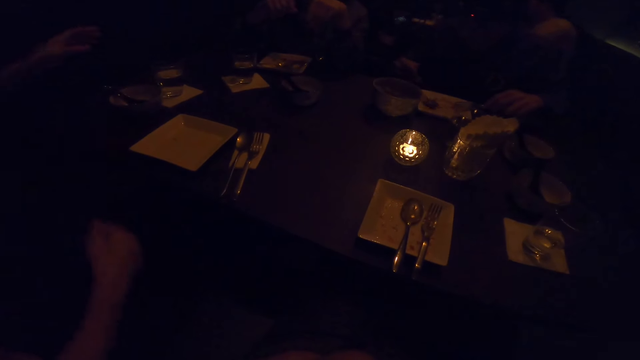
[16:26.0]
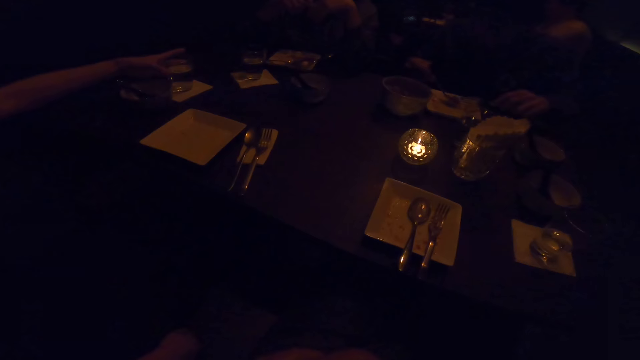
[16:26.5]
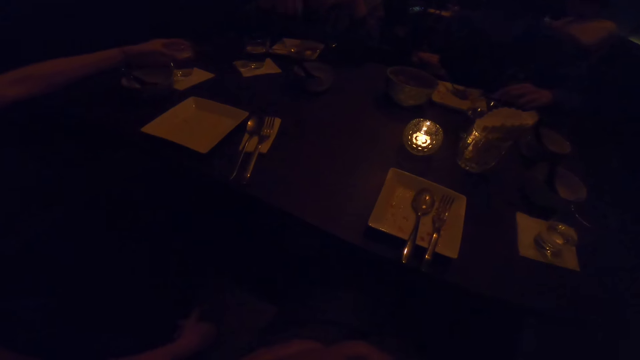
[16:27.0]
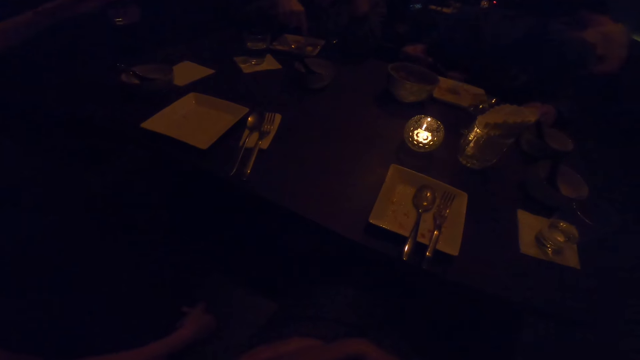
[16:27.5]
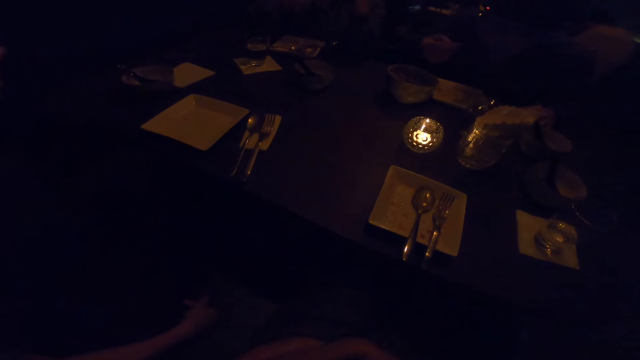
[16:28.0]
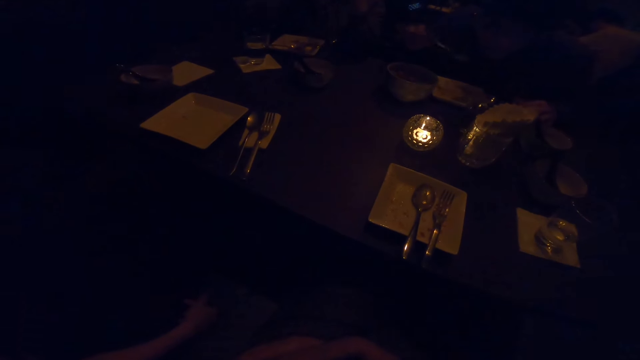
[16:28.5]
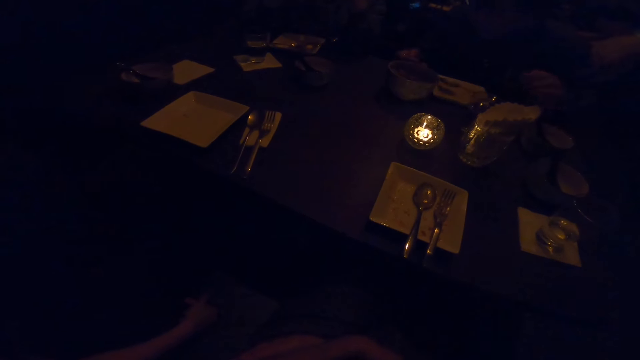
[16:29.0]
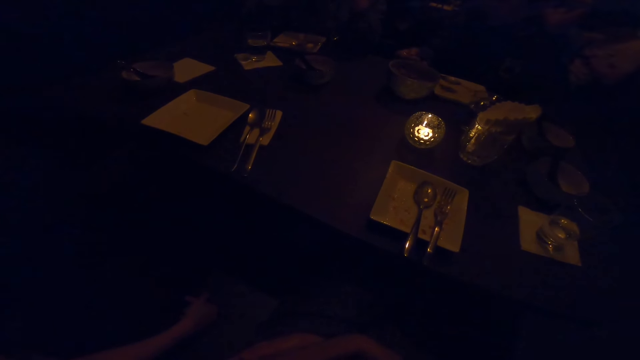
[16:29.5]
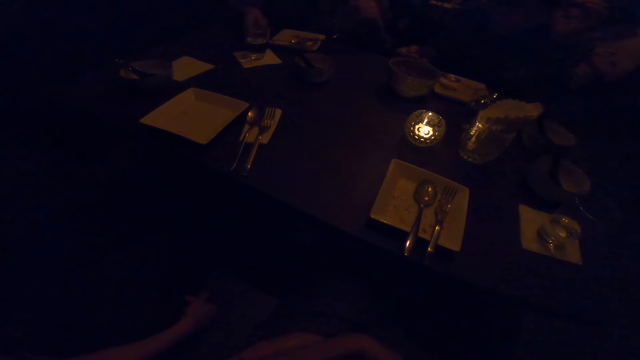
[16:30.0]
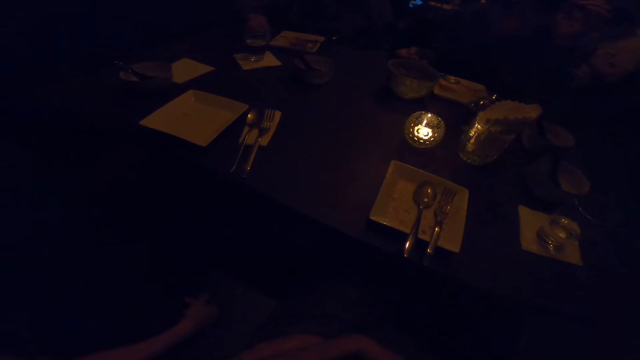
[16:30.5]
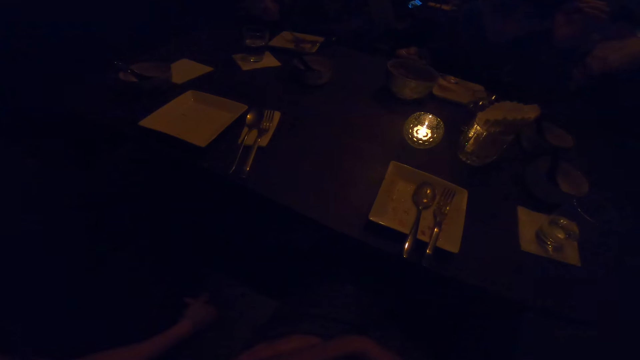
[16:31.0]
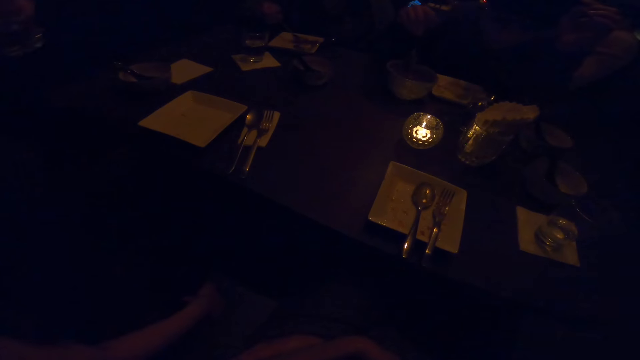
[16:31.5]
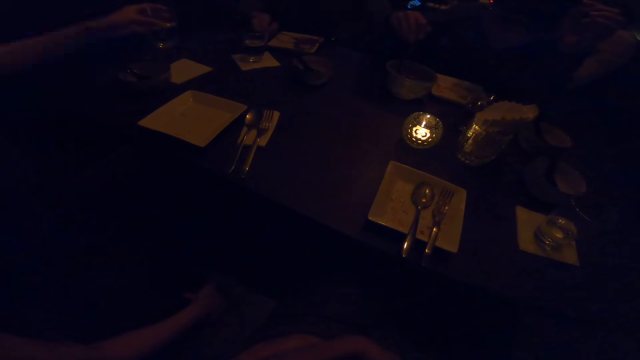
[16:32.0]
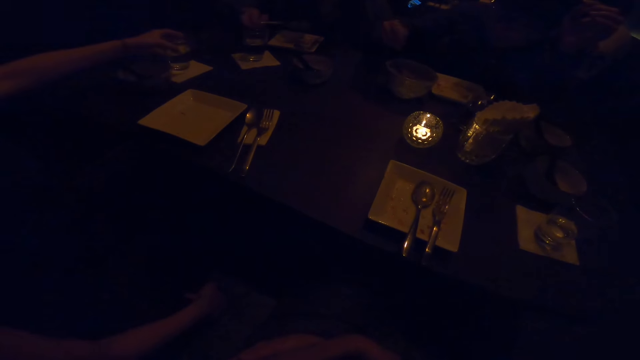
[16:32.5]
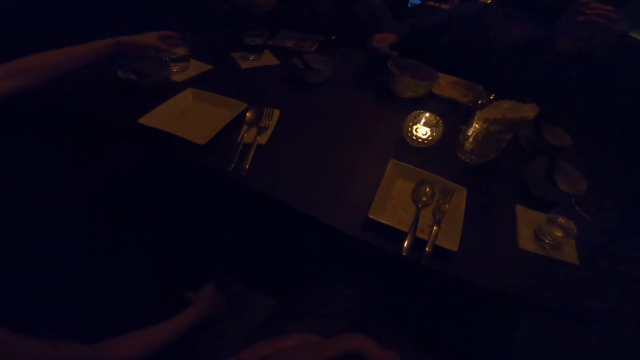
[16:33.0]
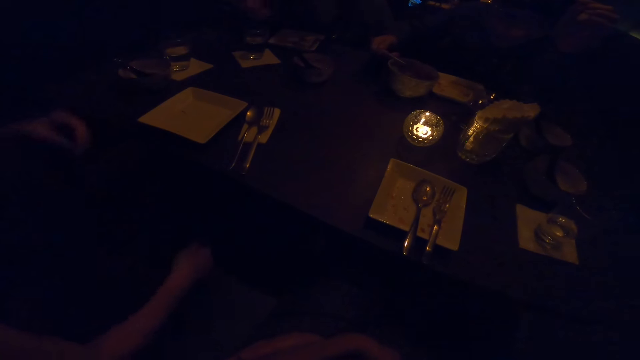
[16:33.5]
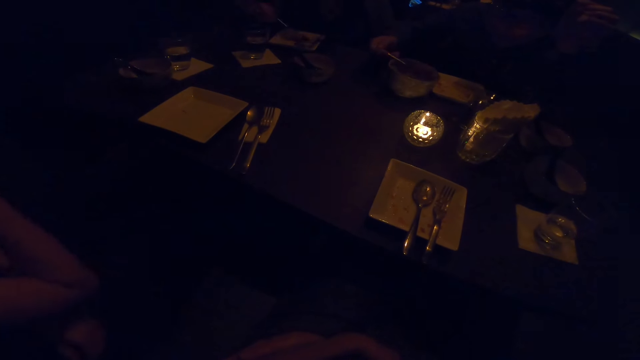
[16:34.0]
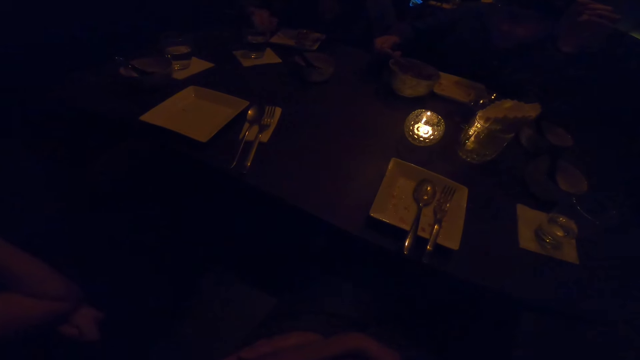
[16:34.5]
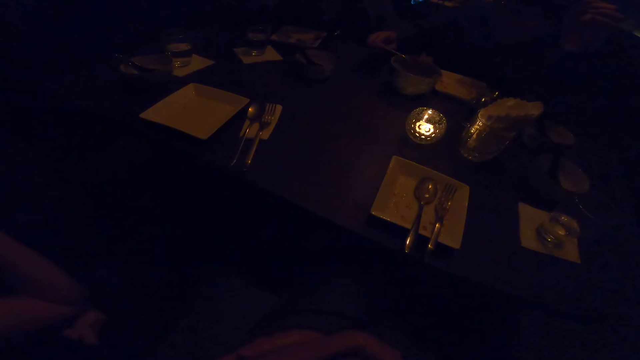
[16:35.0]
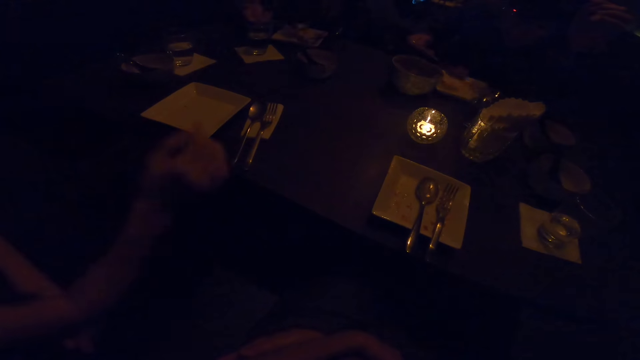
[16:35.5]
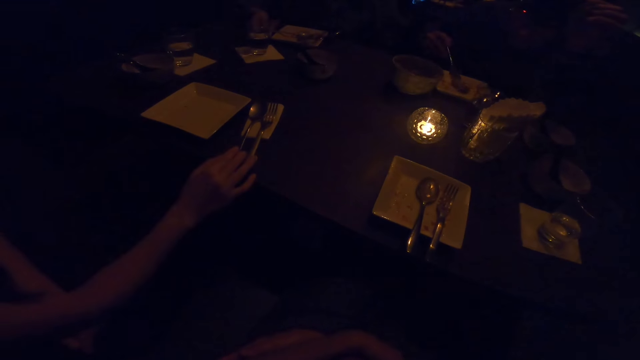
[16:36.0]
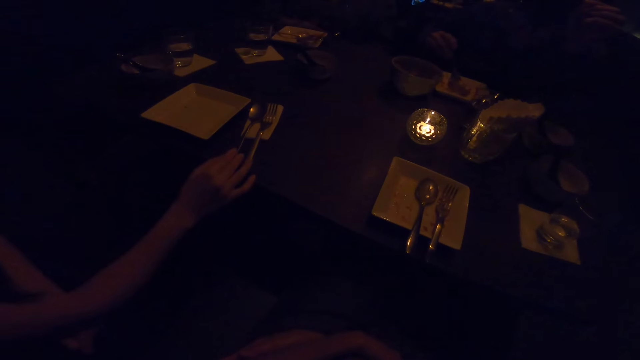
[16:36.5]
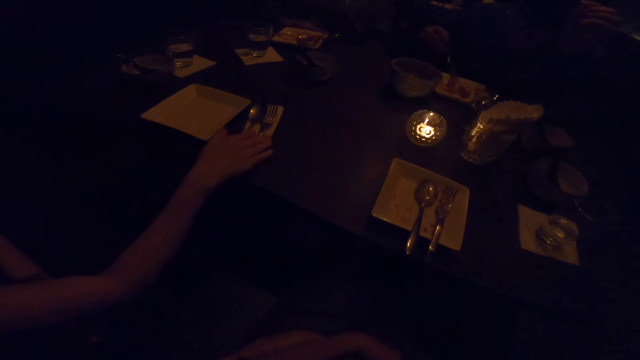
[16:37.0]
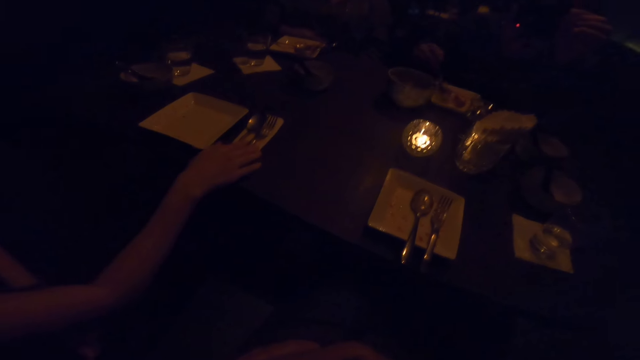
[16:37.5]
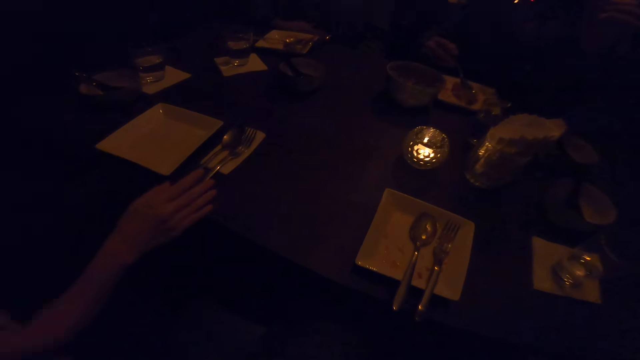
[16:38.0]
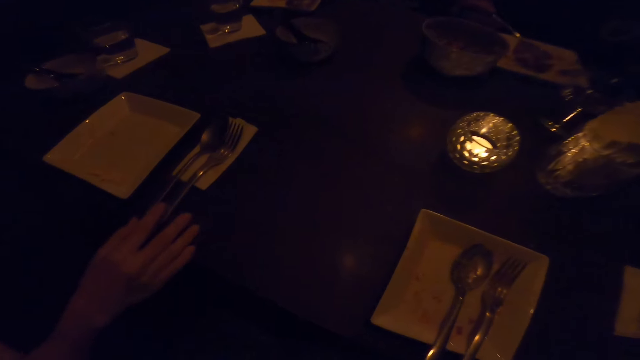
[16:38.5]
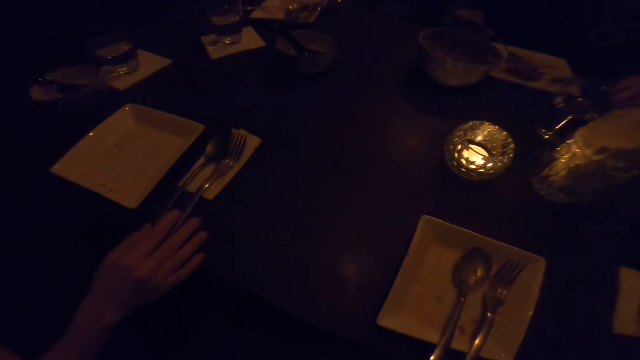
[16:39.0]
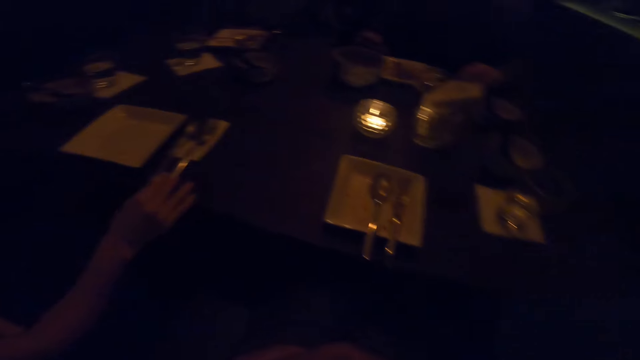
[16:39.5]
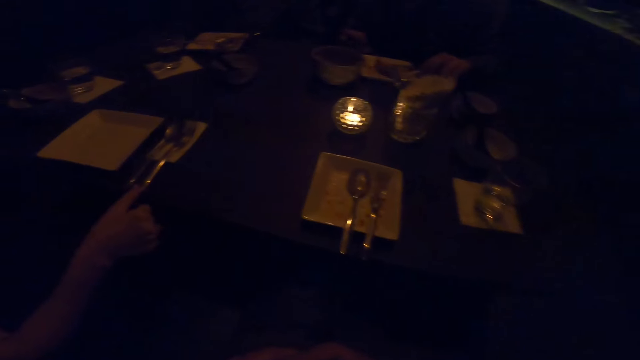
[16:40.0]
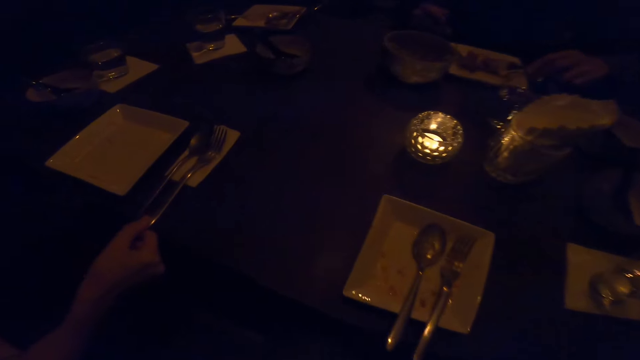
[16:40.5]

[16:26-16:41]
A man takes a cup of water from the table with his left hand. A woman eats the food. Another woman takes the food. The man drops the cup of water in his left hand on the table. Another man takes food from the bowl on the table with the spoon in his right hand. The first man touches the spoon. The first man adjusts cutlery on the table with his right hand. The camera wearer laughs.

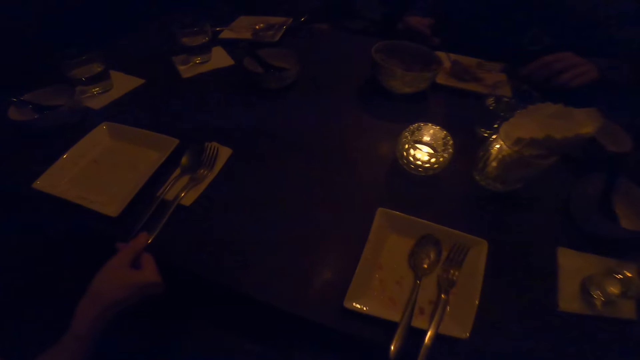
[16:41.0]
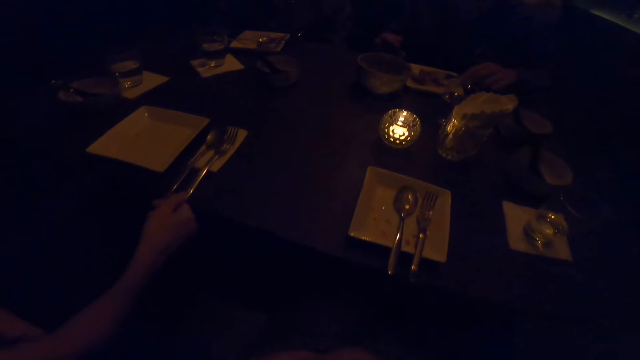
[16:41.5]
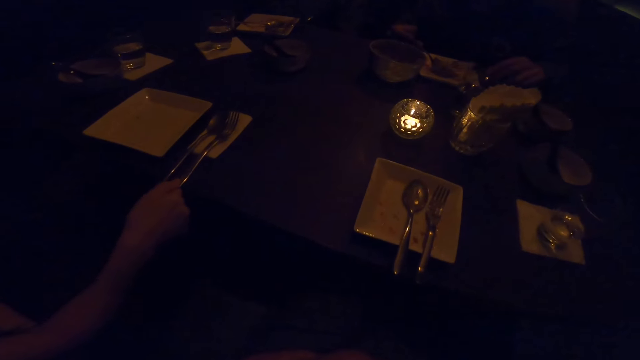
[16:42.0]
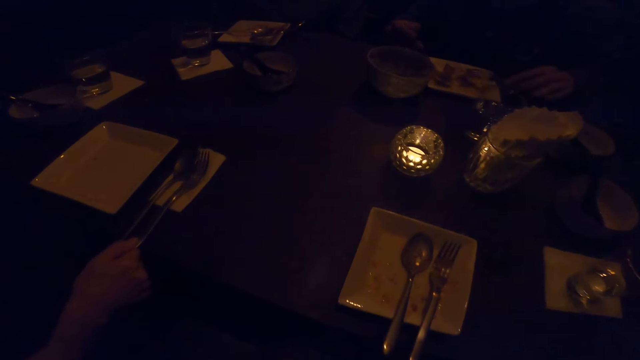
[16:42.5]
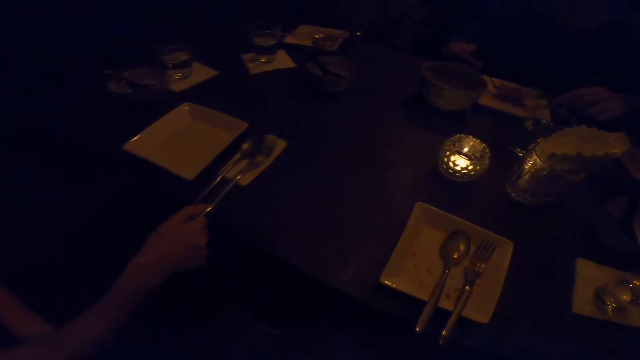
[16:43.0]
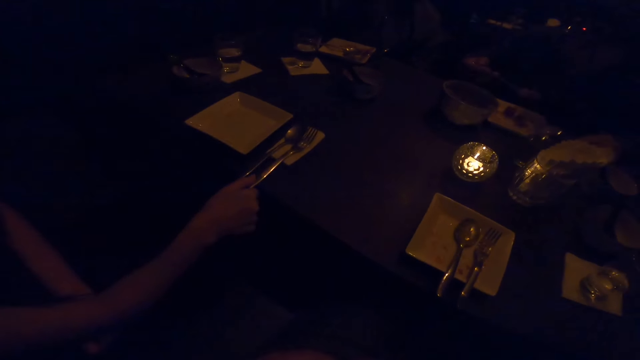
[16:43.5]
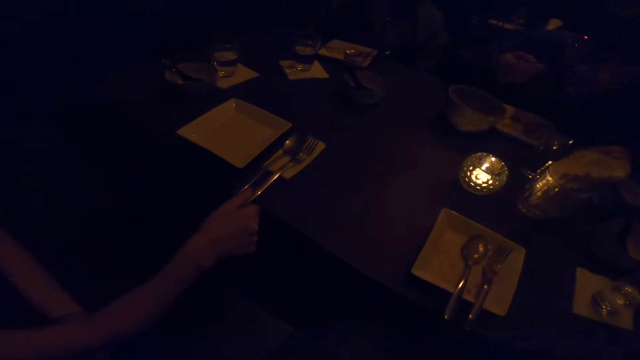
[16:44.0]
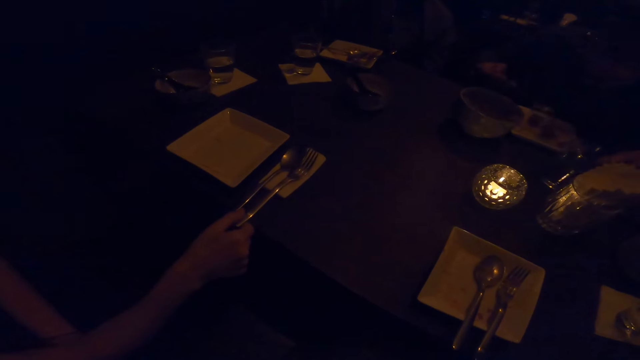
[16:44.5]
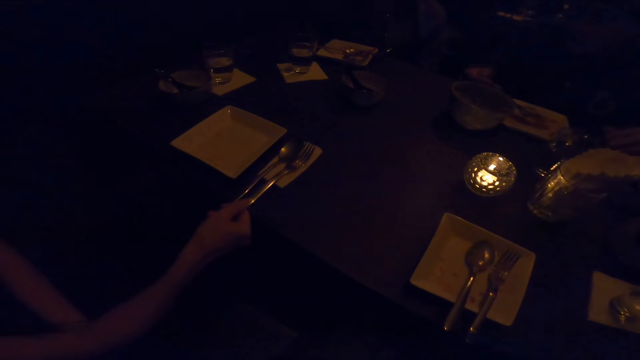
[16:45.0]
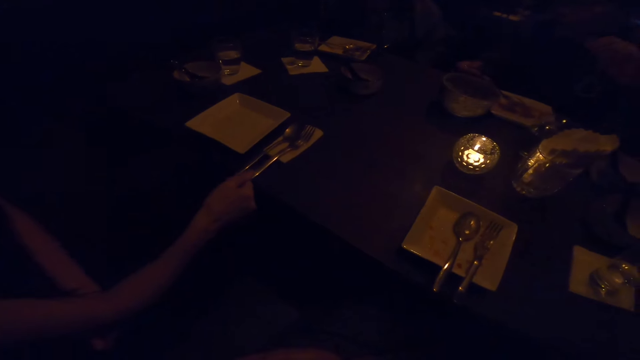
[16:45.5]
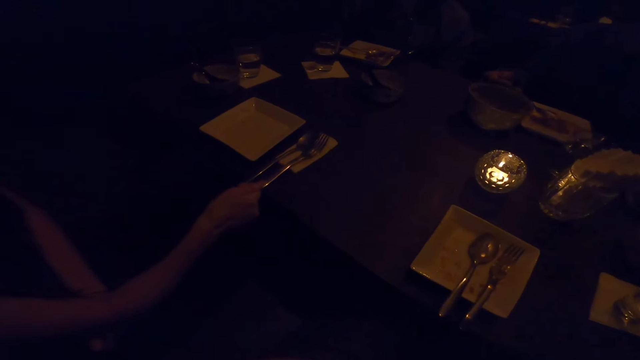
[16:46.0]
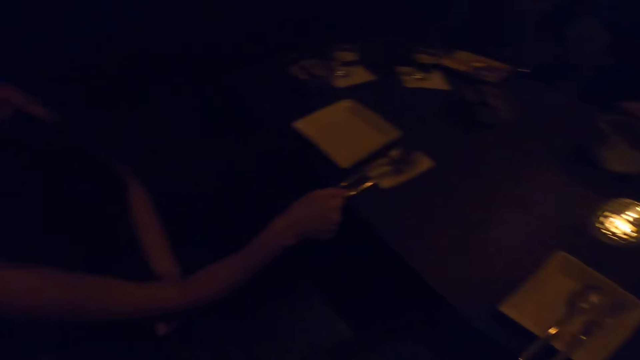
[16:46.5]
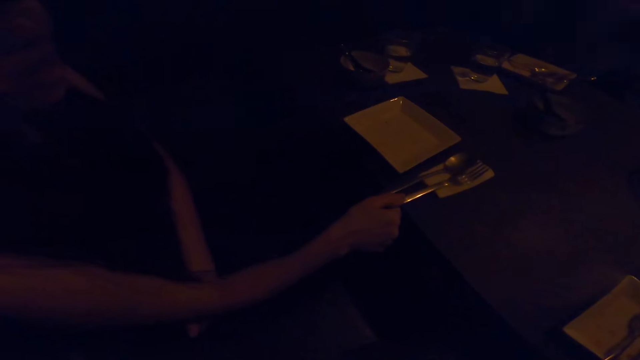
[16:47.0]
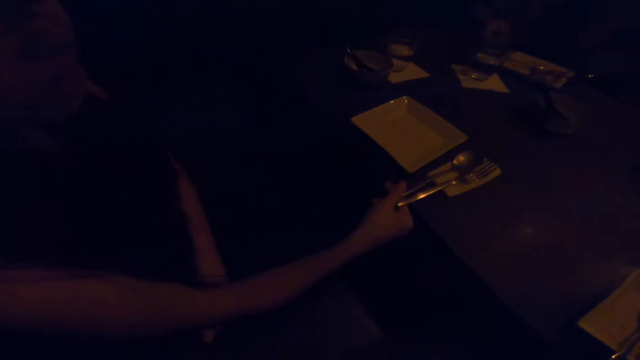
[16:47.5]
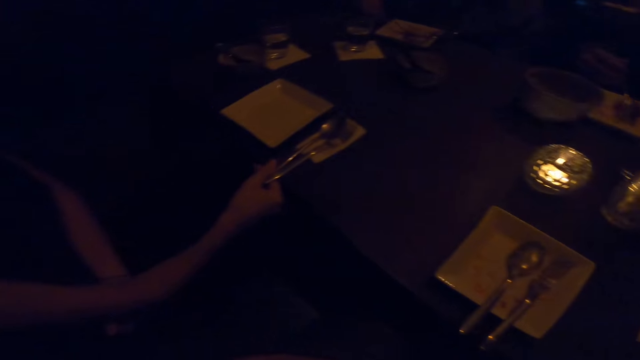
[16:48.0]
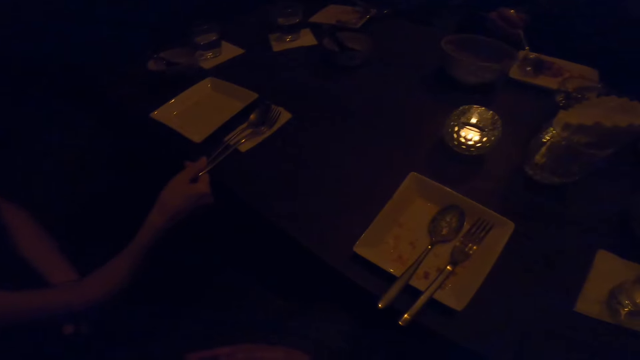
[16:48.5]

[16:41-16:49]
A man eats from a plate with the spoon in his right hand.
